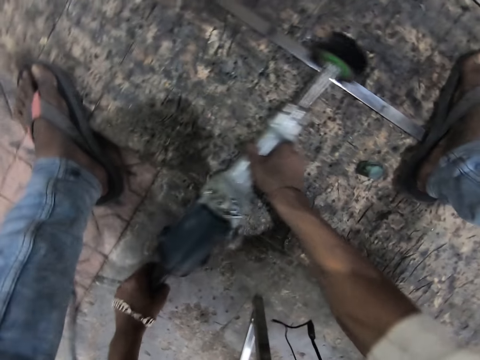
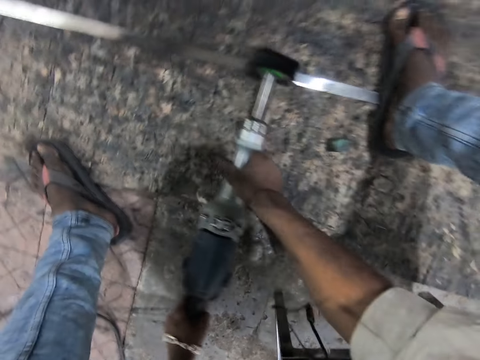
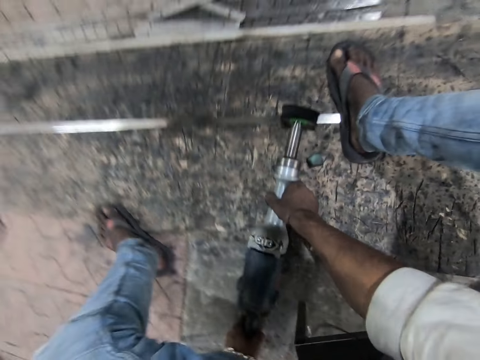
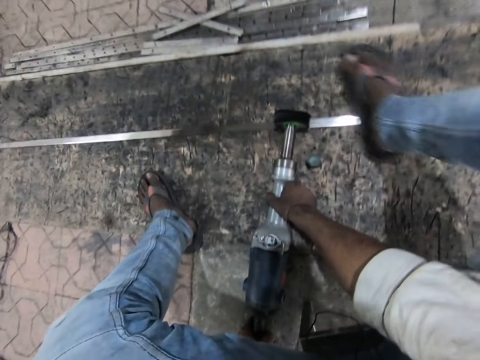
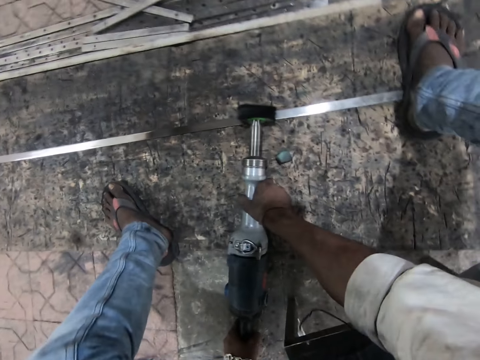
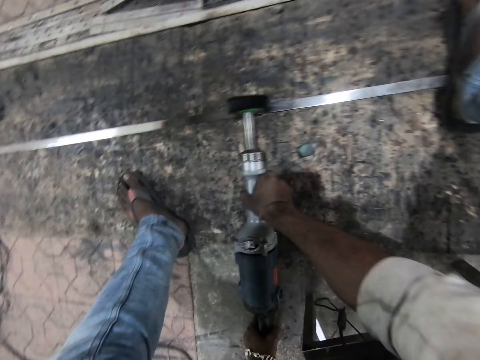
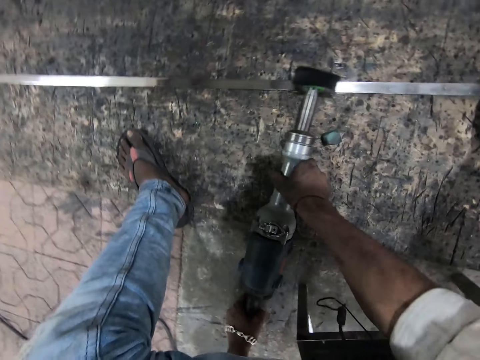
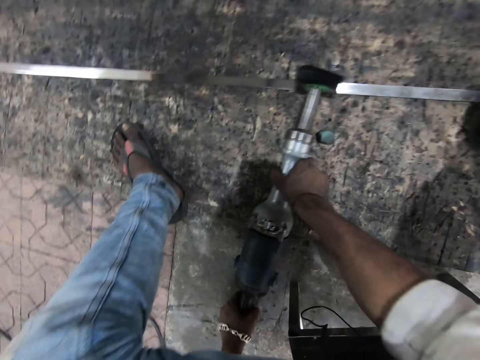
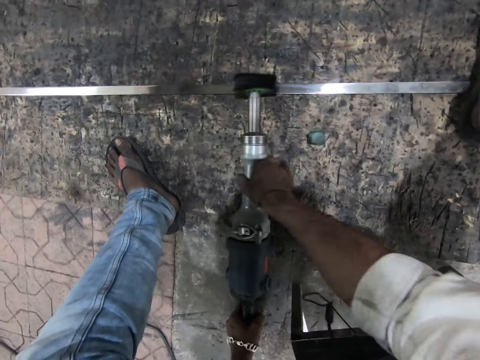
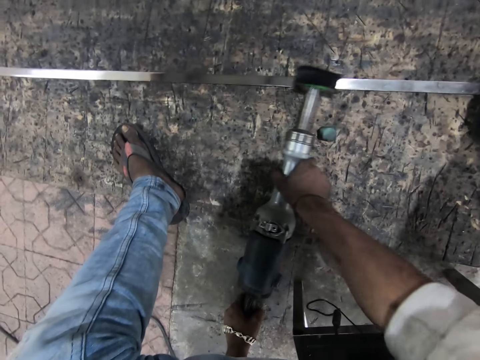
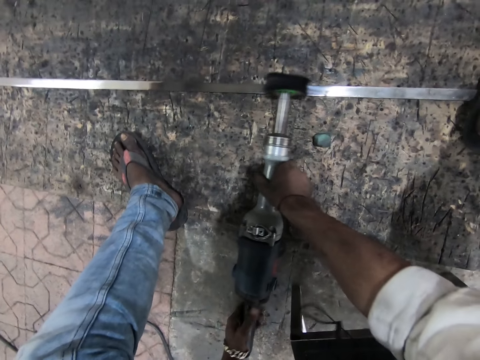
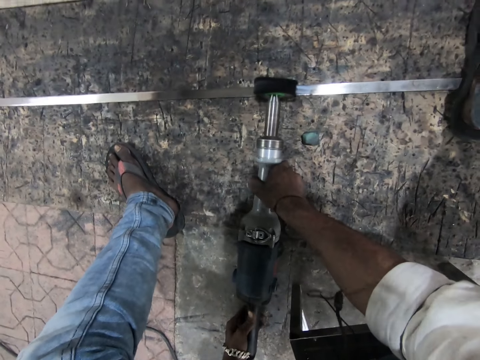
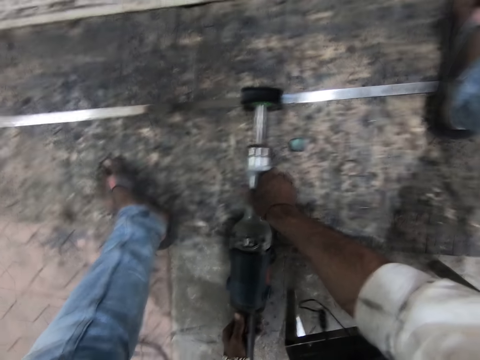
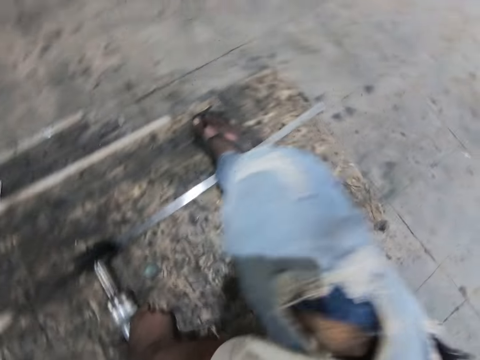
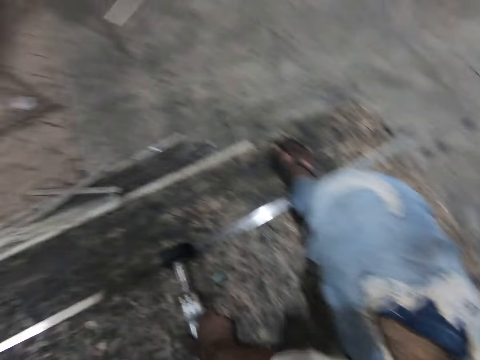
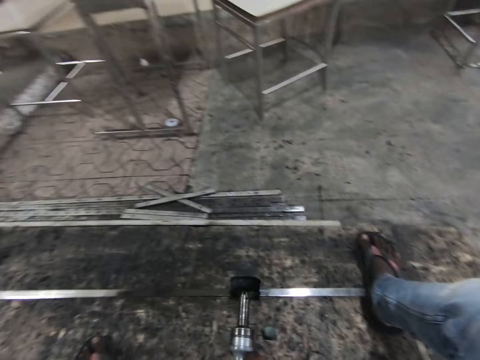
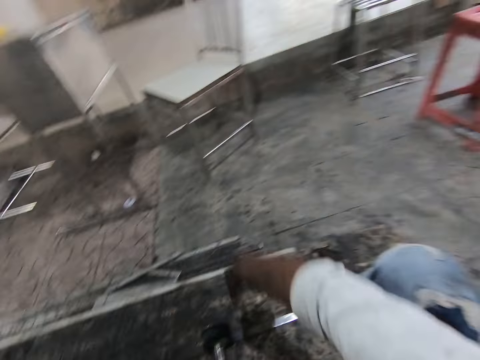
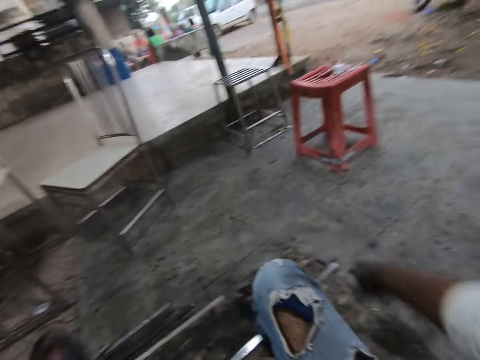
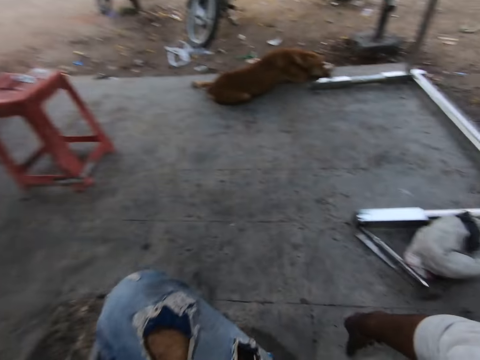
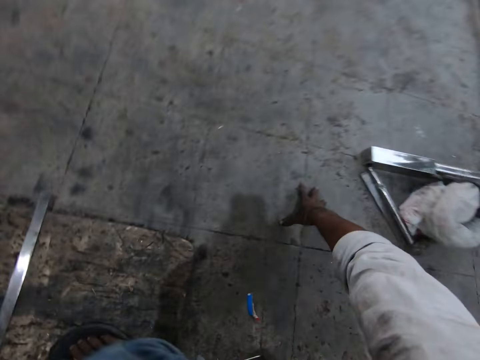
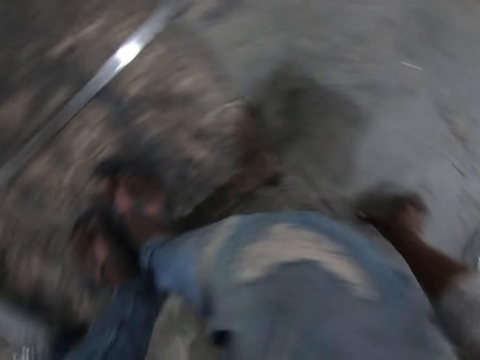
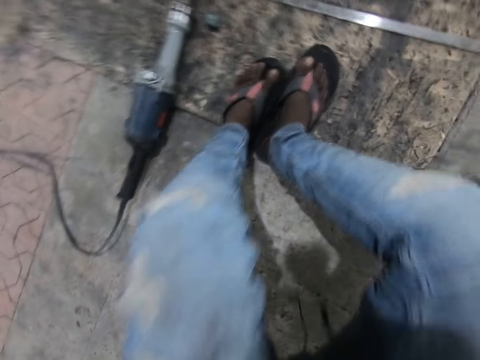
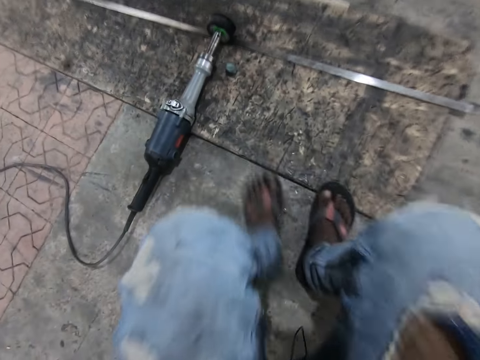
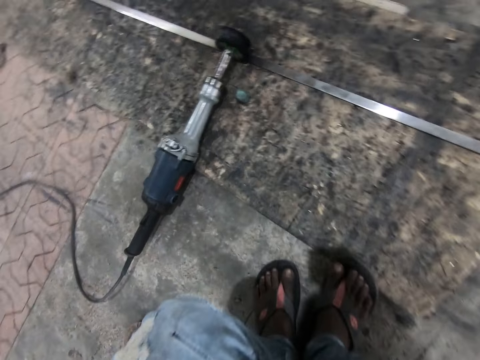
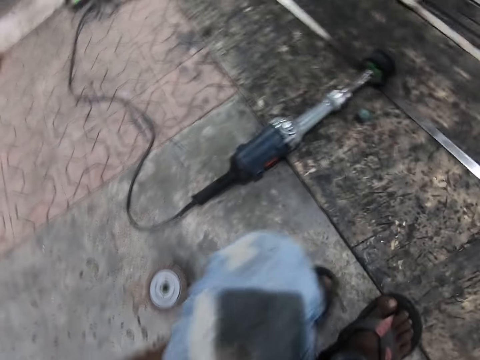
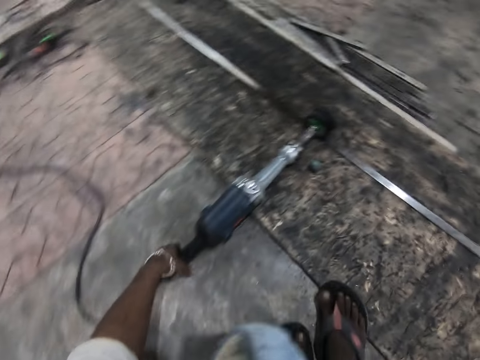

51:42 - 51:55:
The camera wearer moves the leg. They grind the metal. They move the hand. They place the right hand on the ground. They put the grinder on the metal. They move the legs.

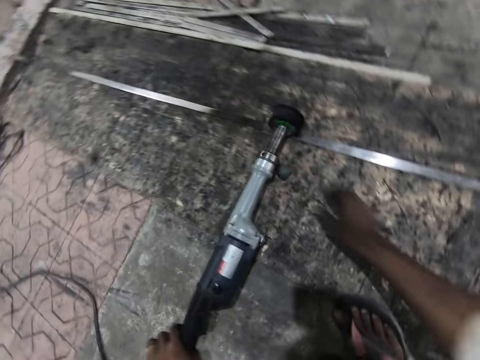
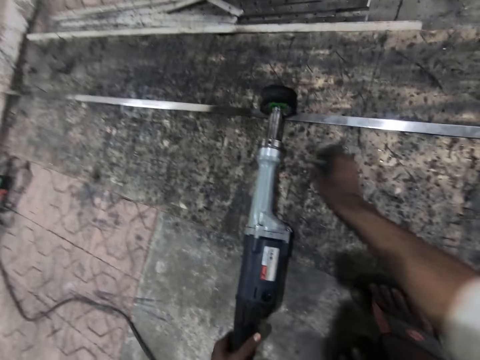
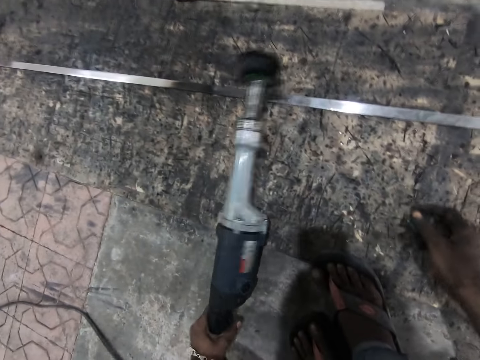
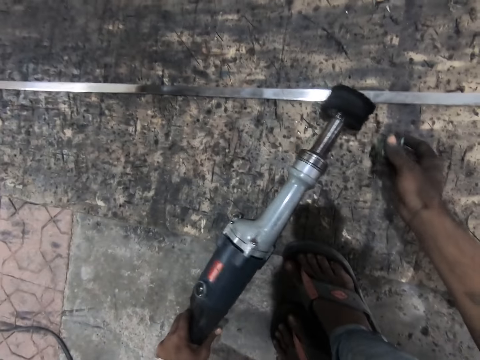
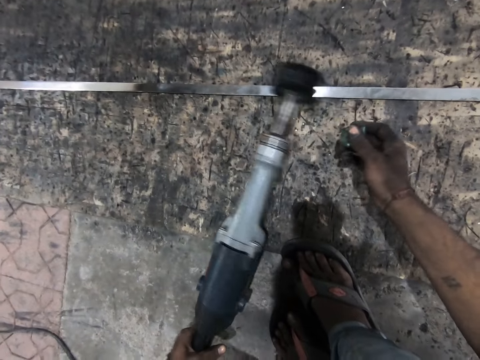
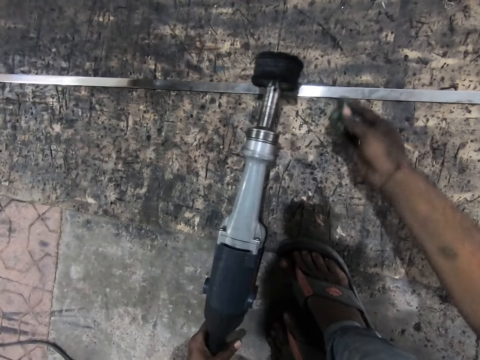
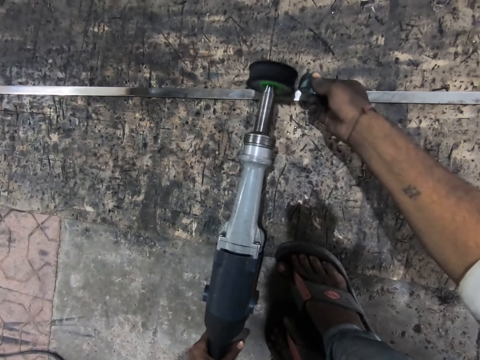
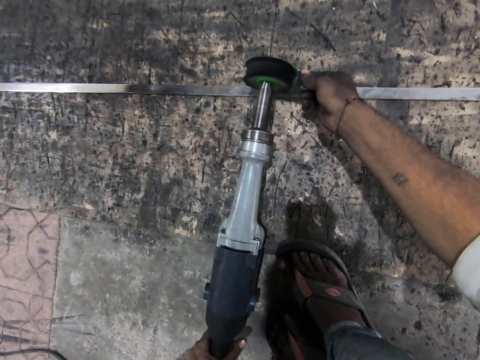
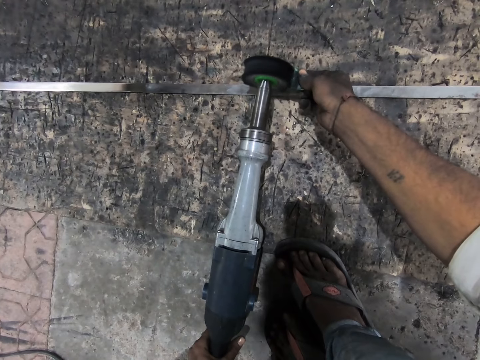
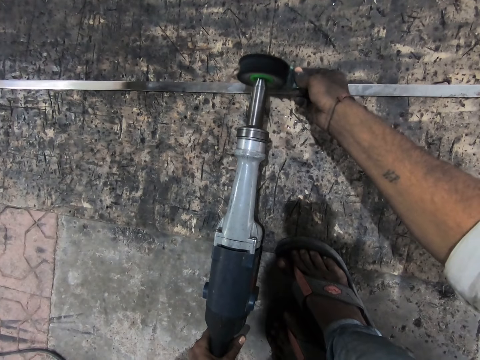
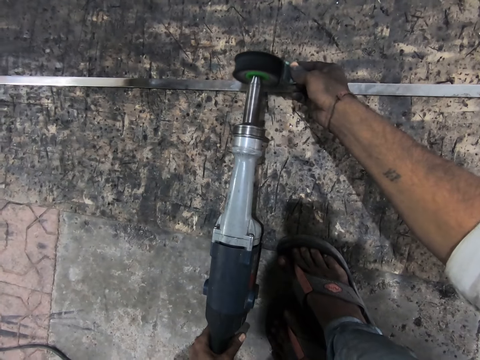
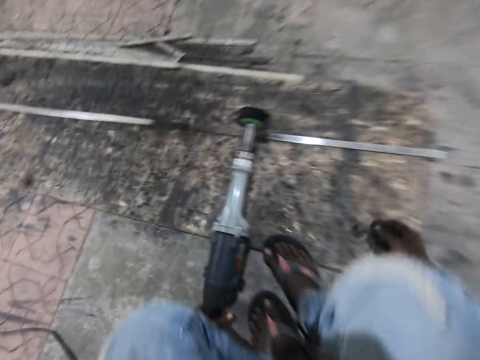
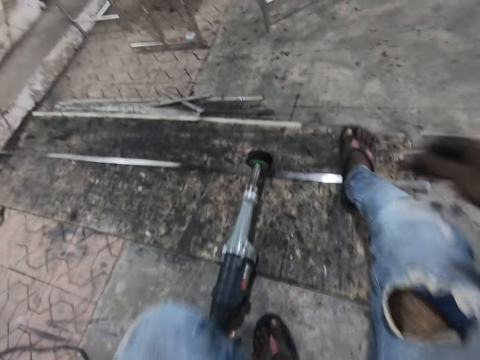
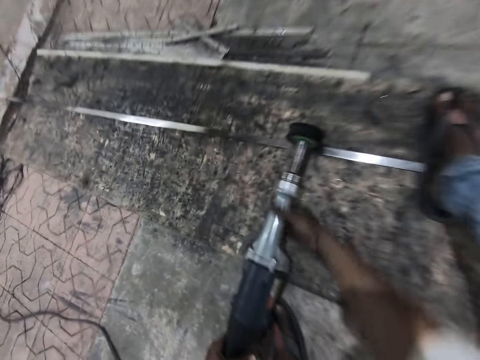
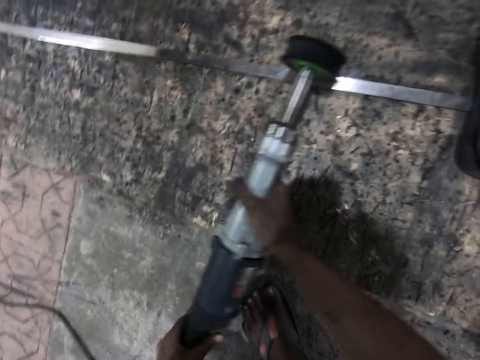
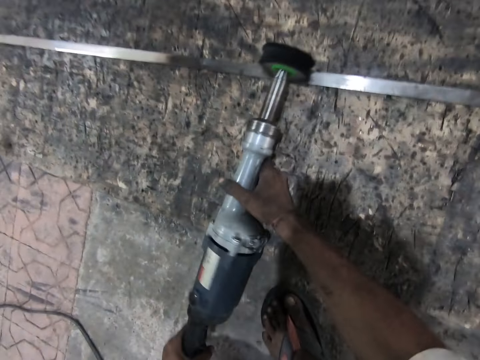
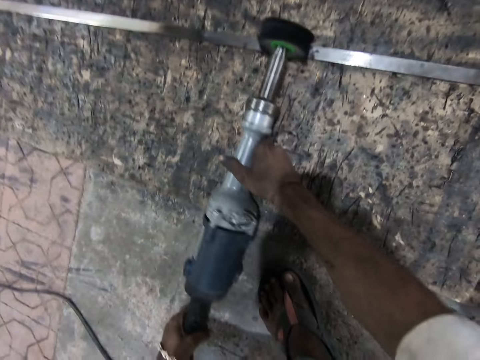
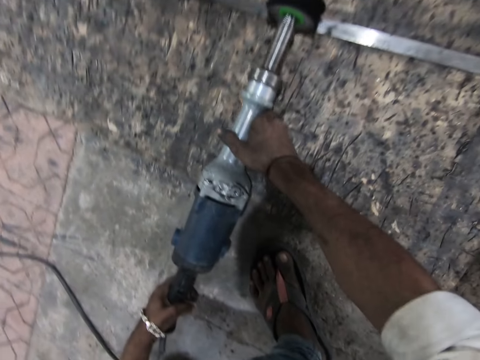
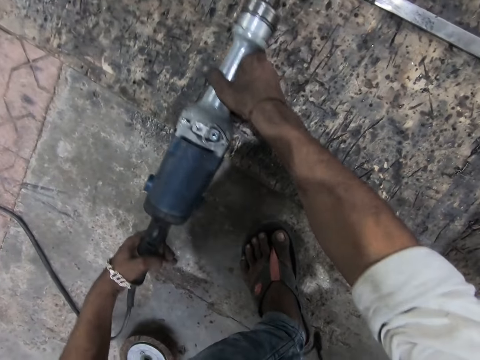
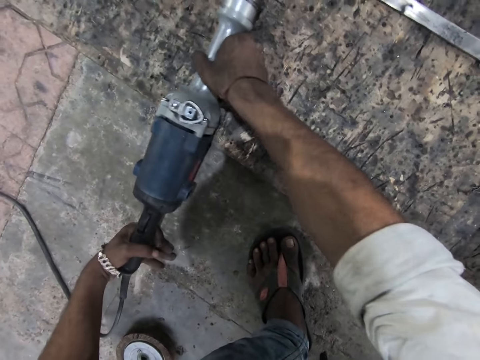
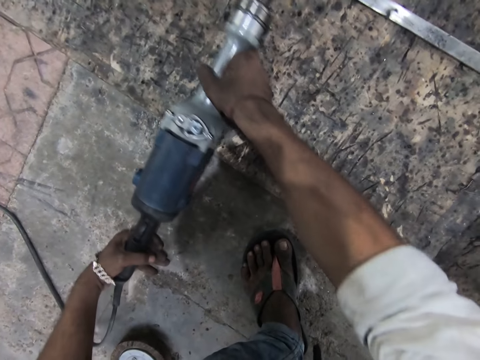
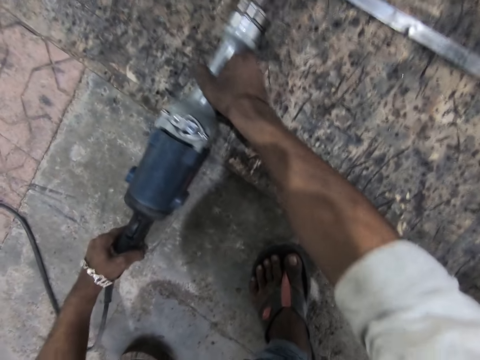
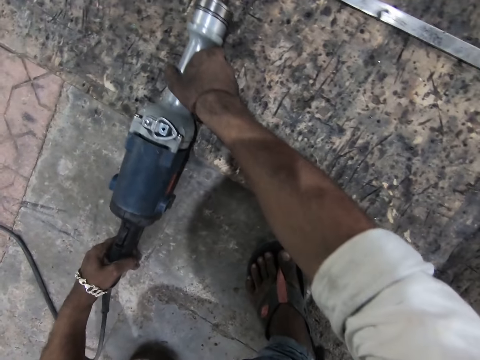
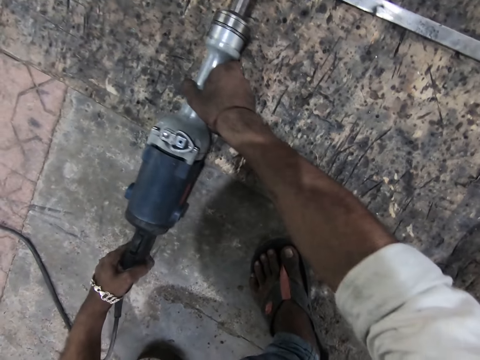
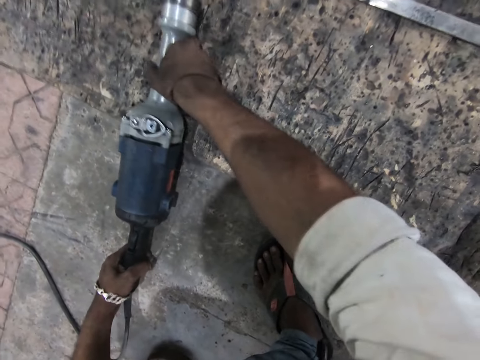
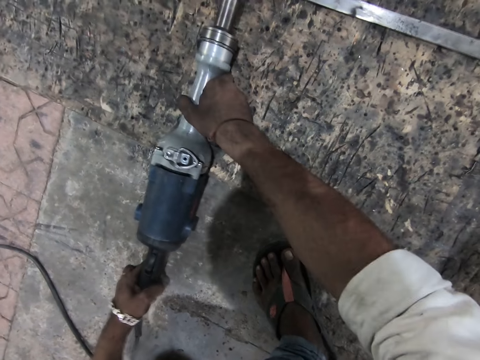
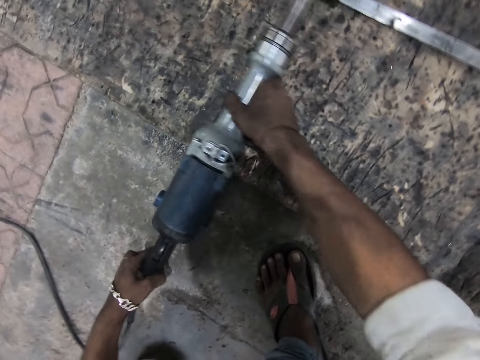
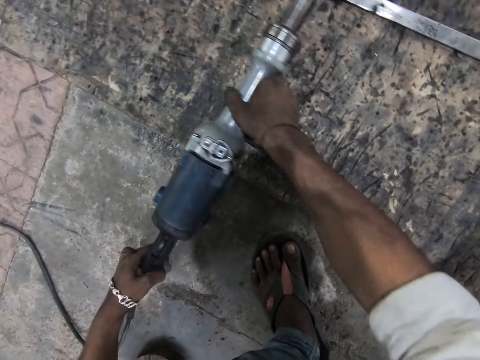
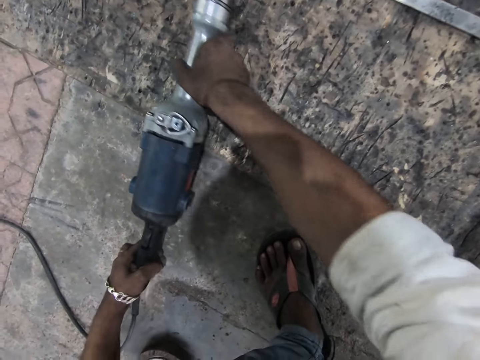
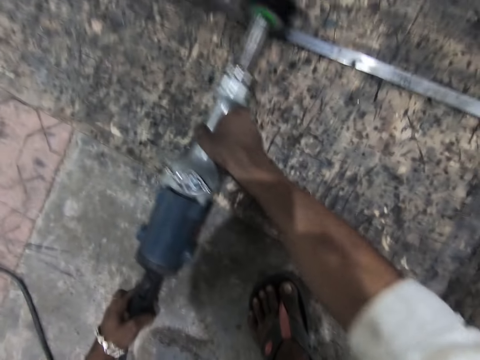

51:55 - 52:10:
The camera wearer picks up the grinder. They pick up the sponge from the ground. They hold the grinder. They wipe the grinder with the sponge. They place something on the drill mouth. They drop something on the ground. They place the right foot on the long steel or metal. They hold the grinder. They grind the metal.
